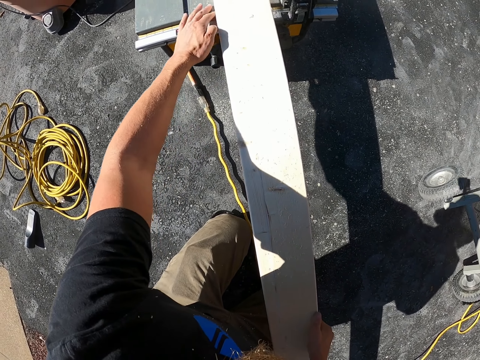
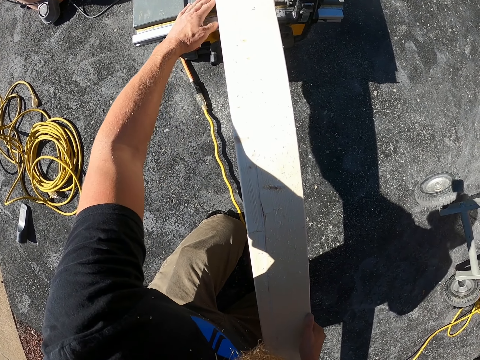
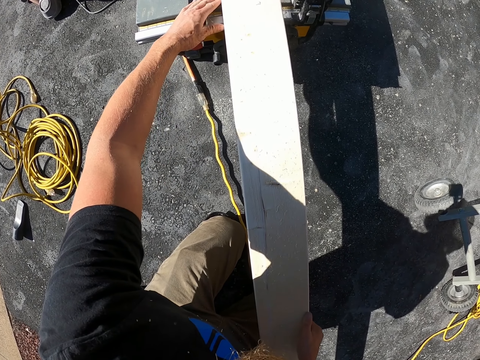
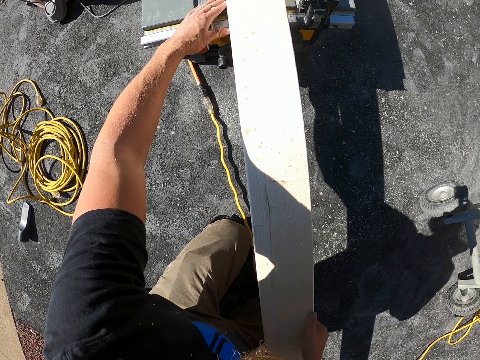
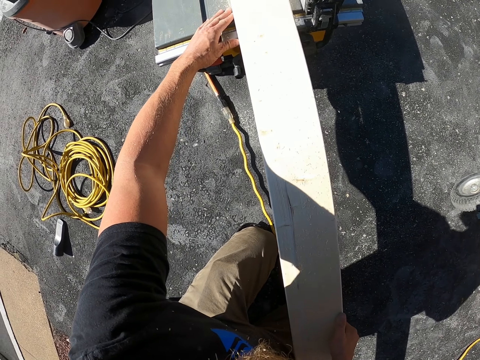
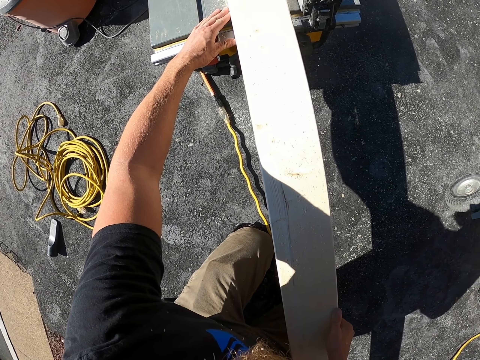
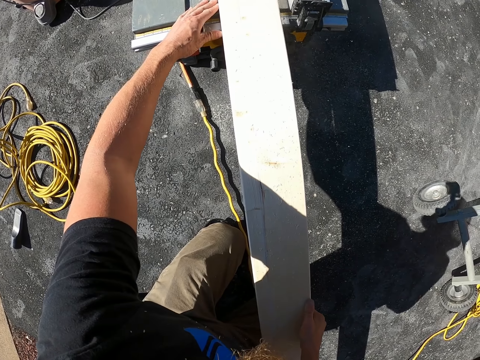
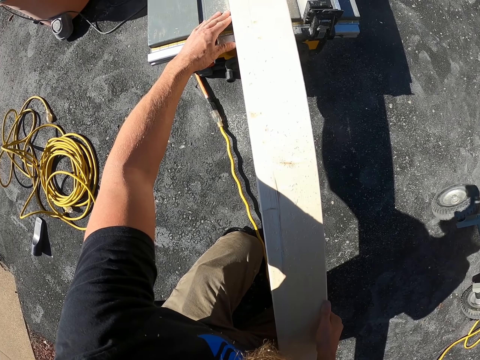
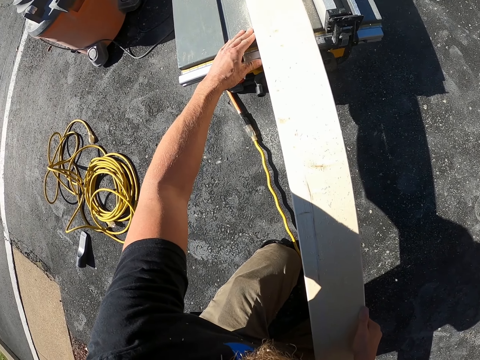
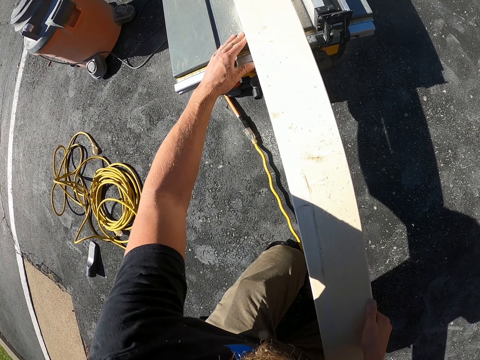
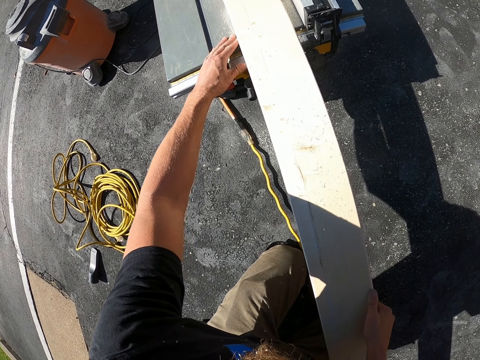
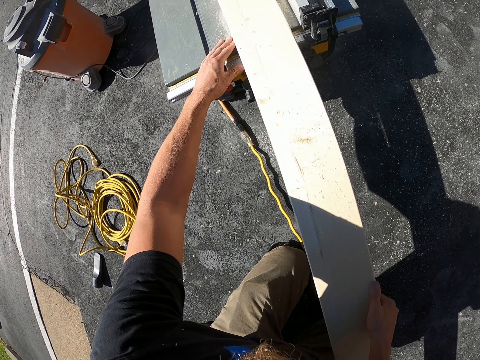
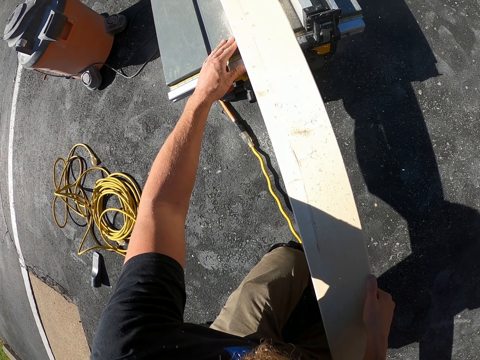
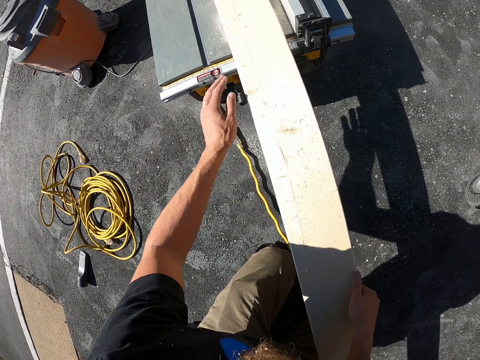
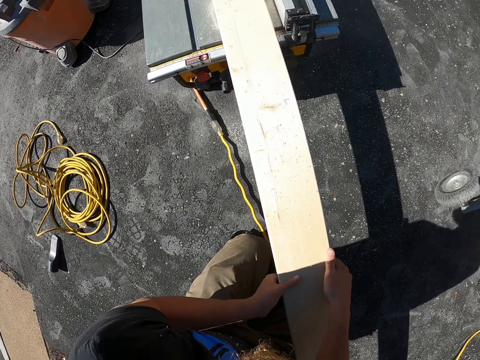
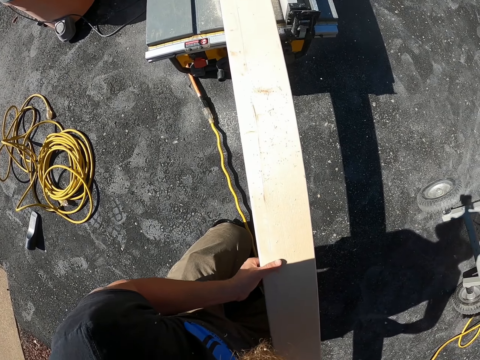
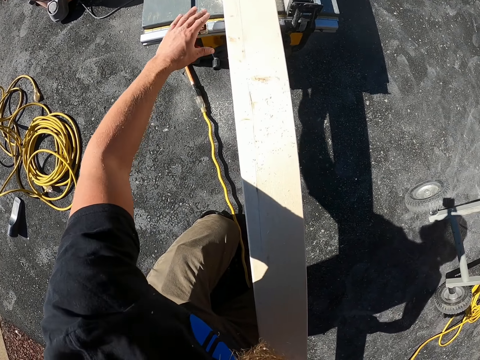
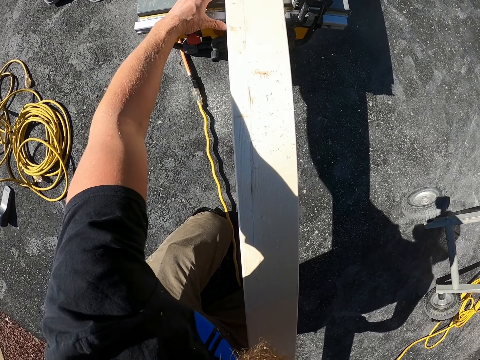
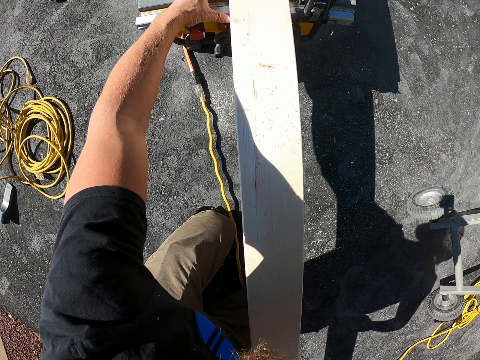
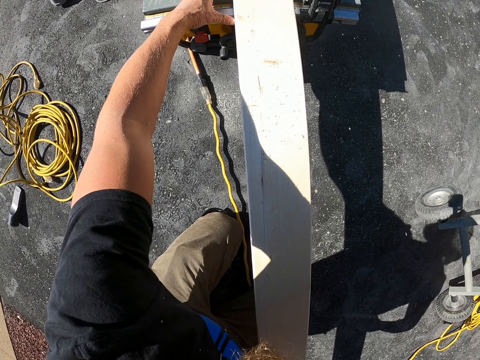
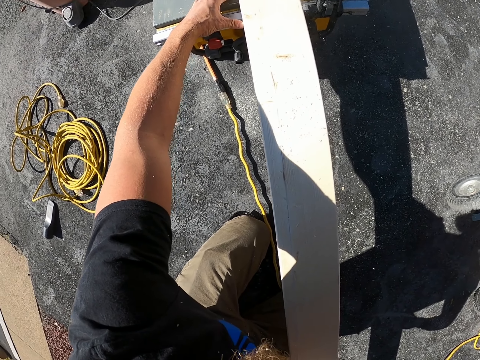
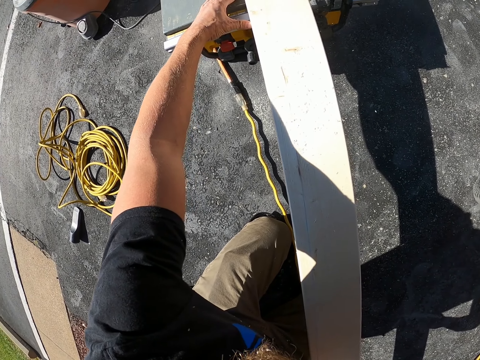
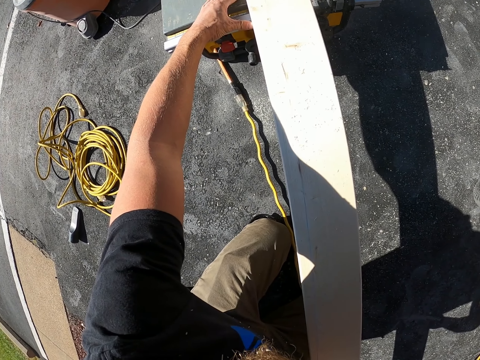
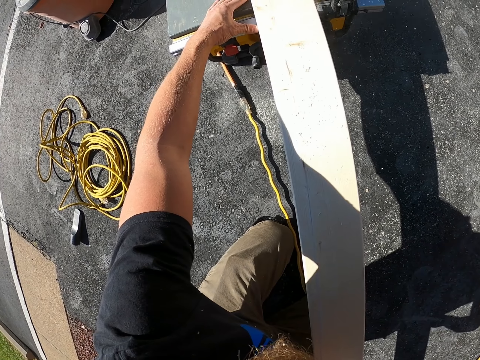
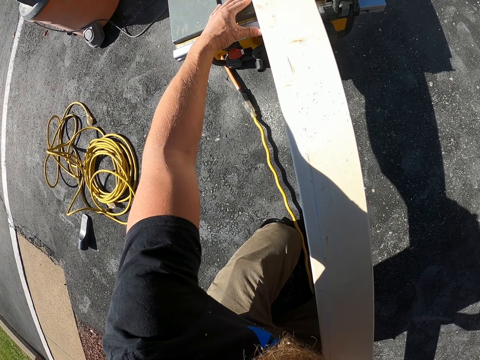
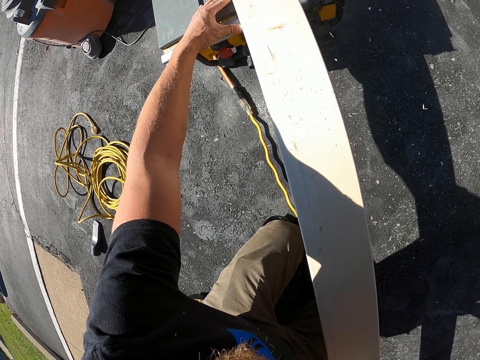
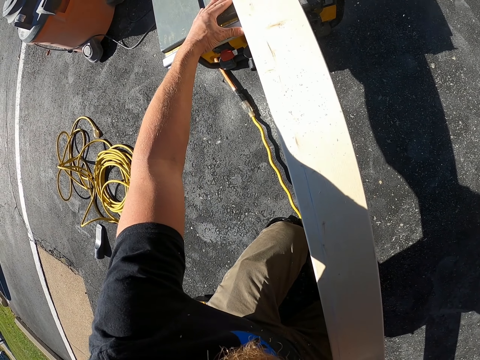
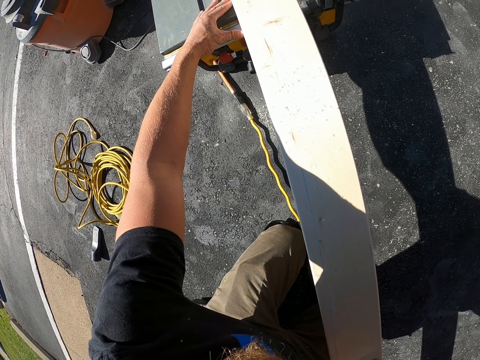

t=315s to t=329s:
The camera wearer places a hand on the machine. They cut the wood with the machine. They hold the wood with hands. They put the hand on the cutting machine. They cut the wood.

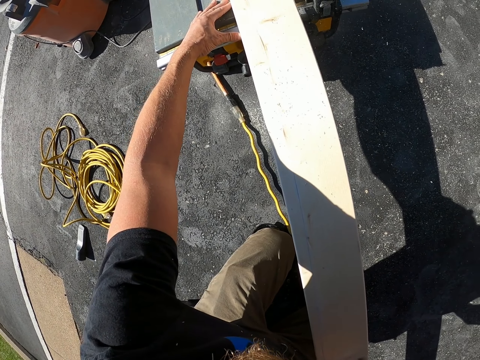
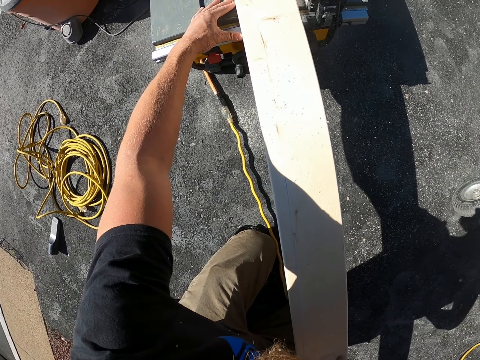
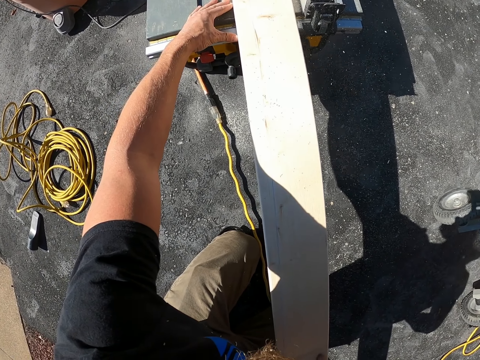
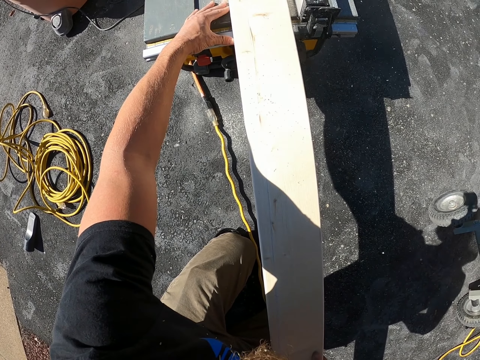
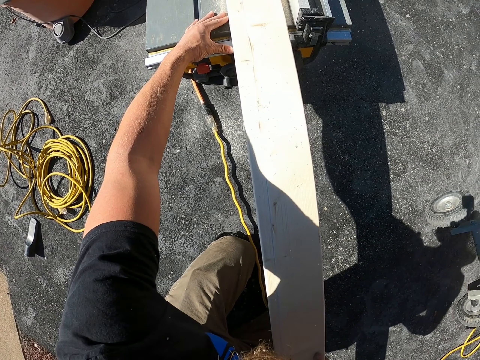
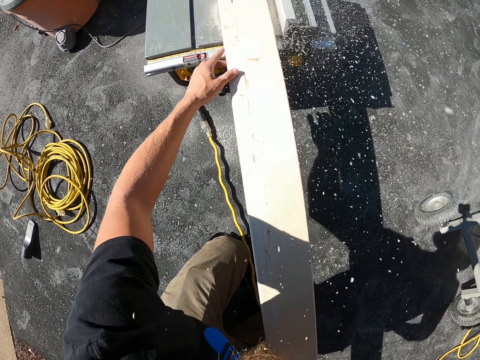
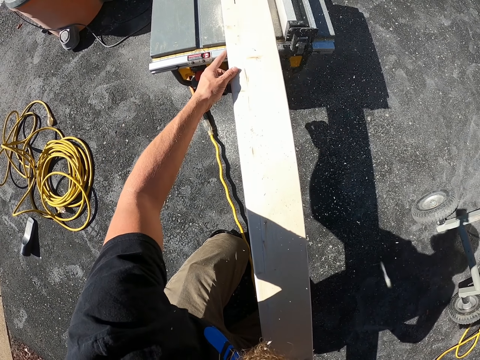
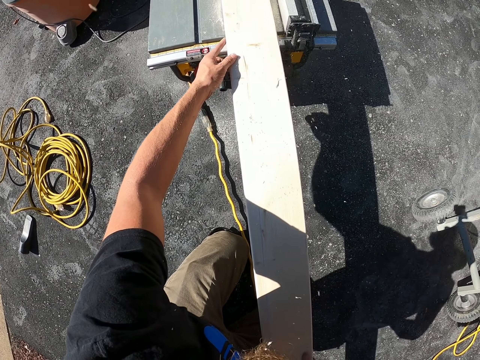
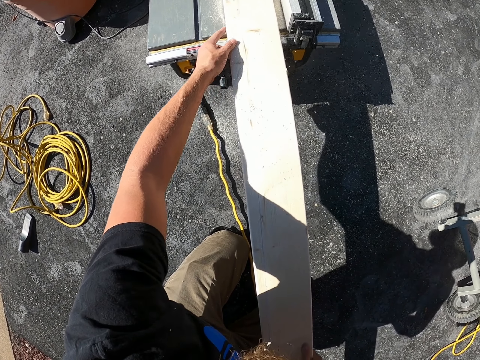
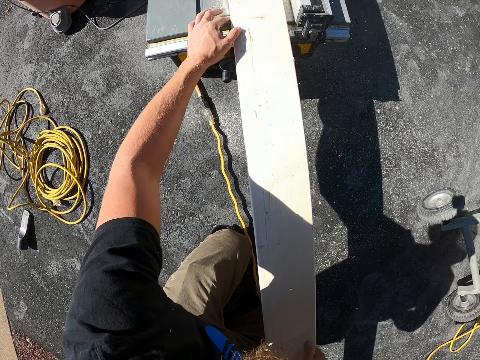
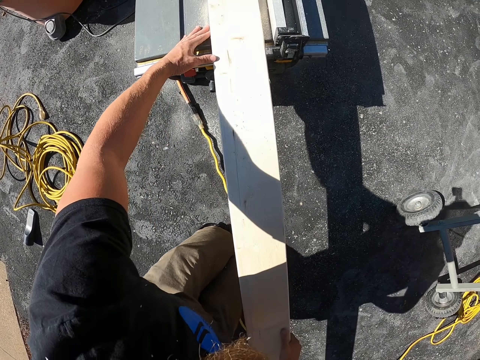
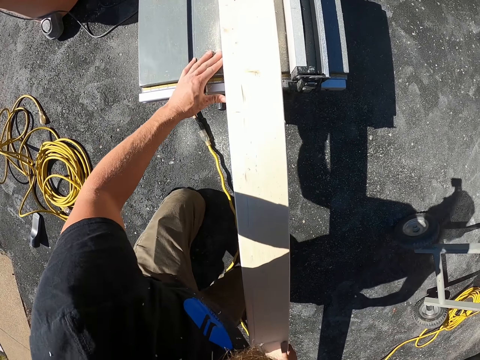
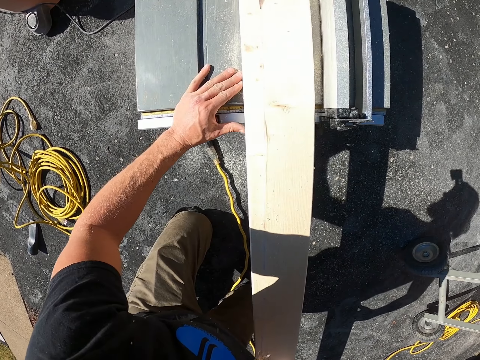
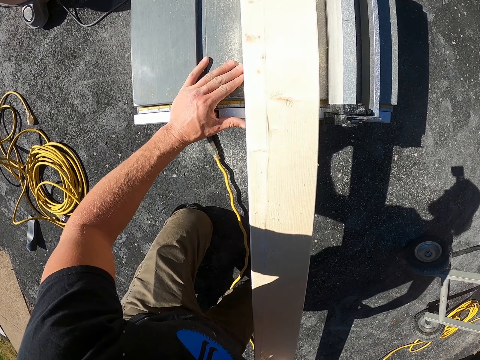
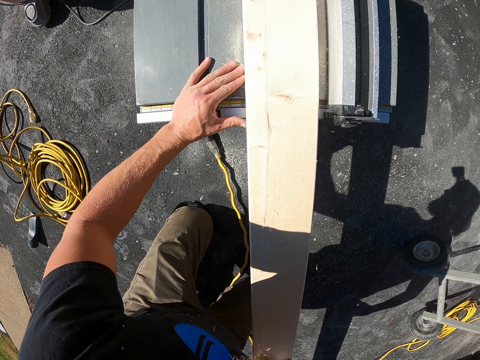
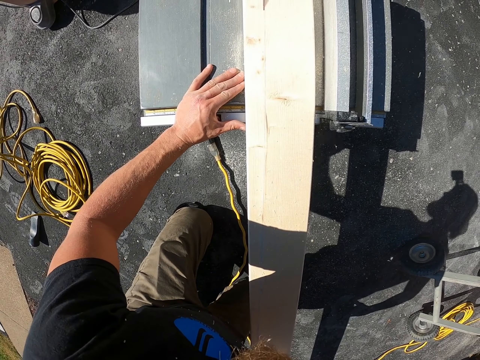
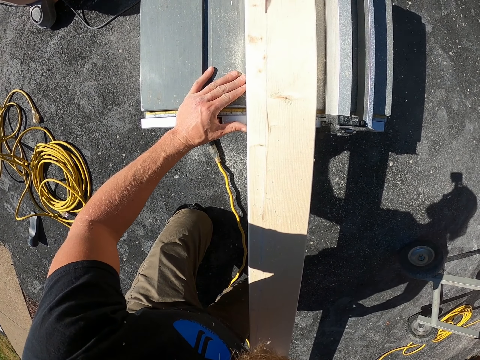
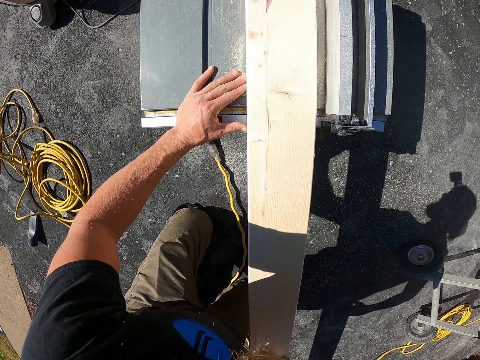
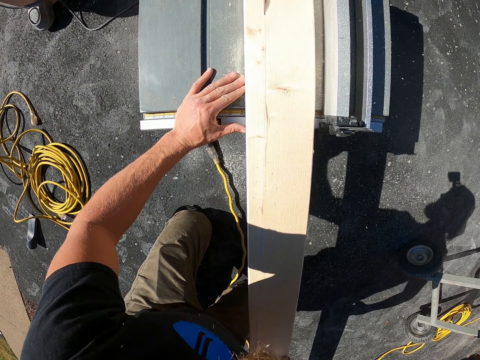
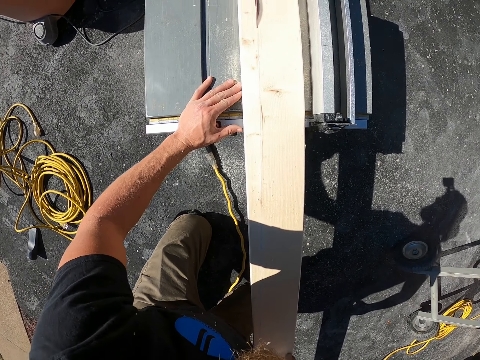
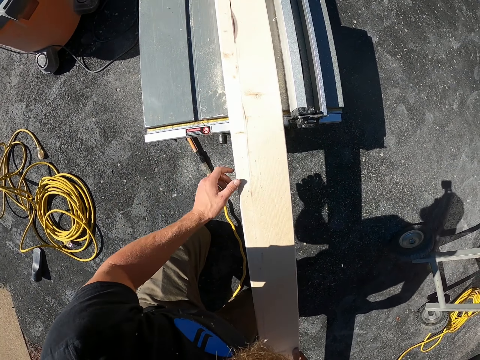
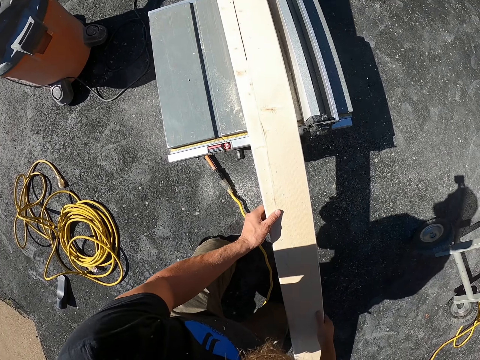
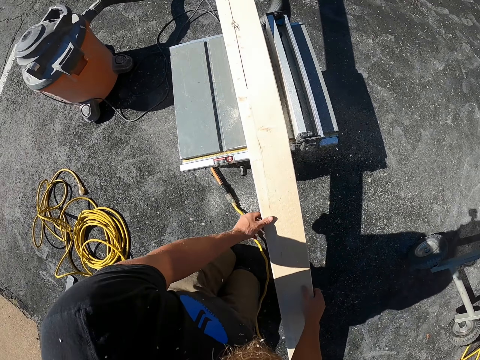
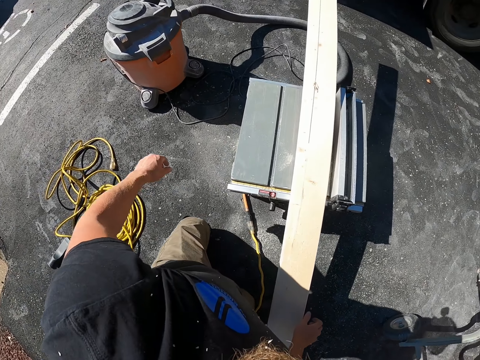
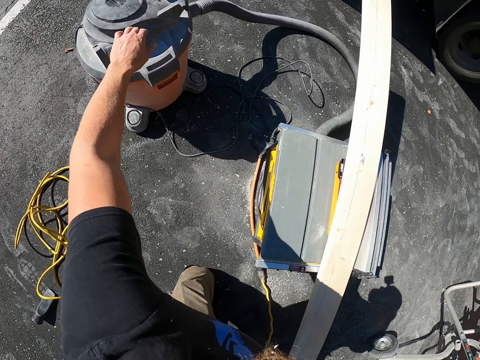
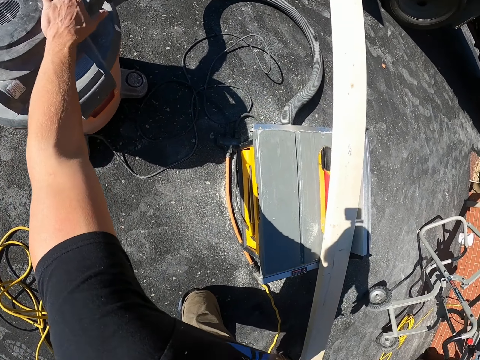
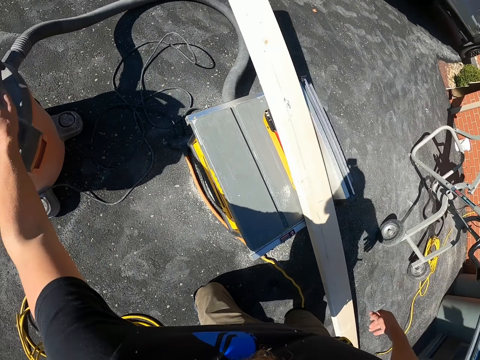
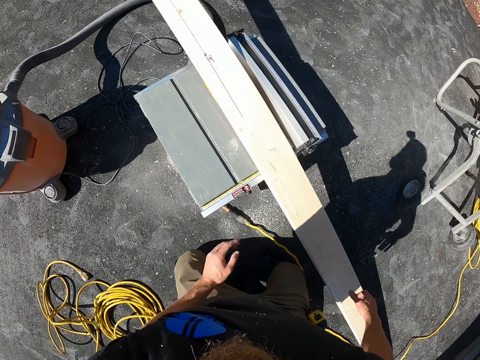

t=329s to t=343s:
The camera wearer places a hand on the wood. They place the hand on the machine. They place the hand on the wood. They move towards the vacuum cleaner. They touch the vacuum cleaner. They adjust the vacuum cleaner.
